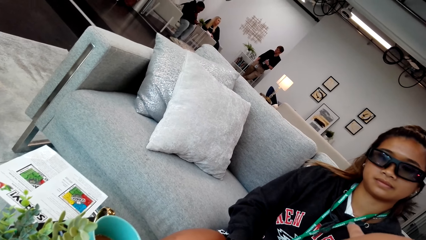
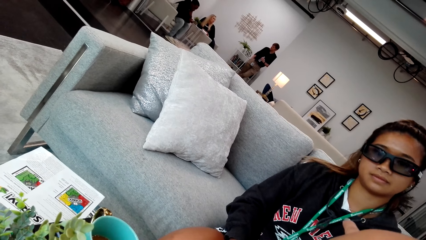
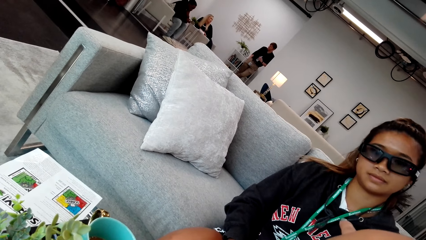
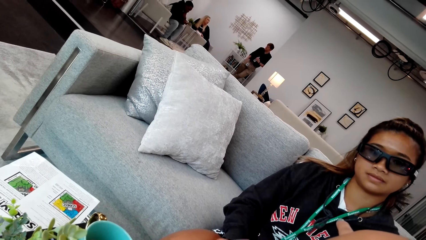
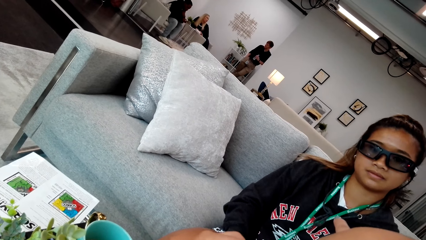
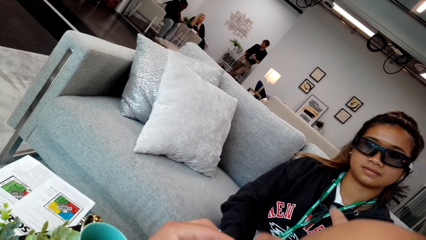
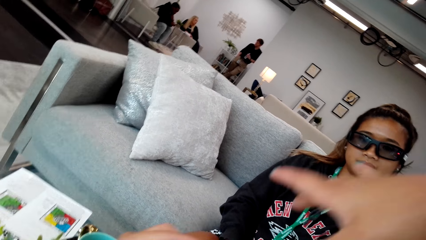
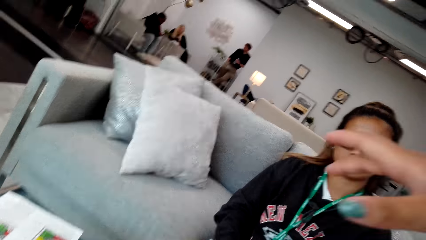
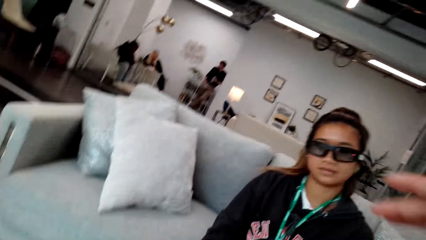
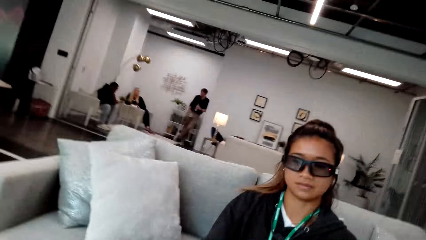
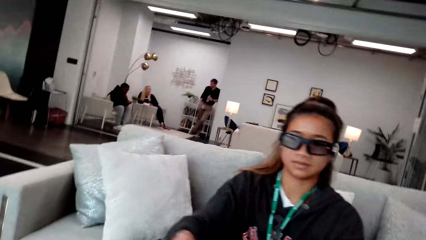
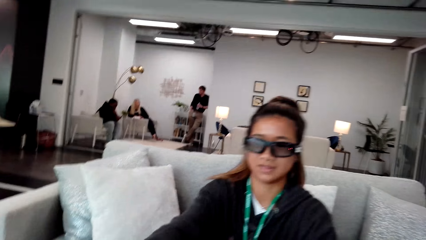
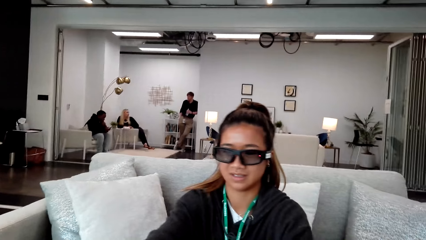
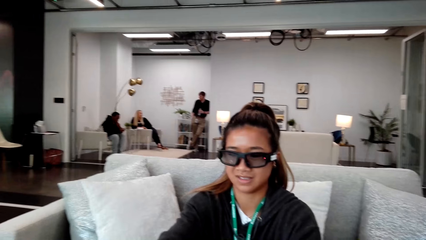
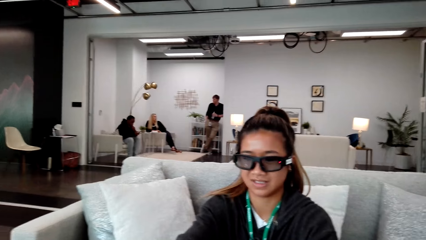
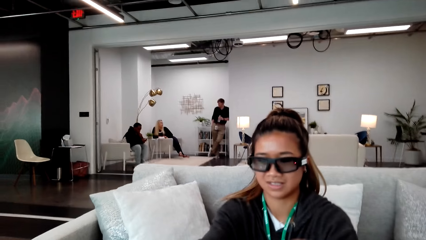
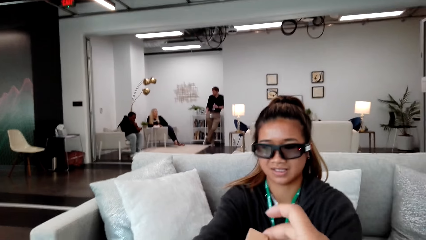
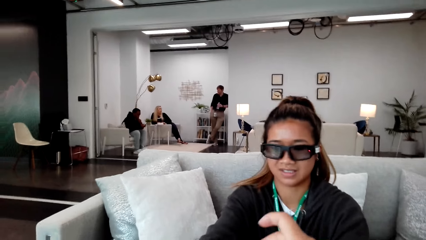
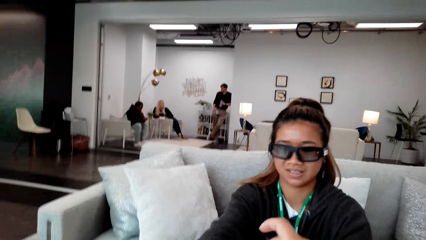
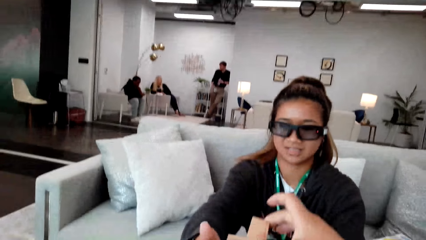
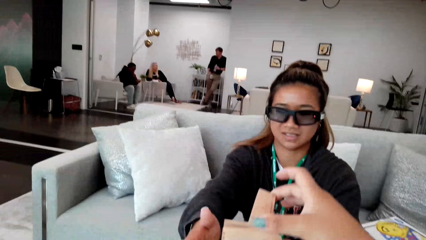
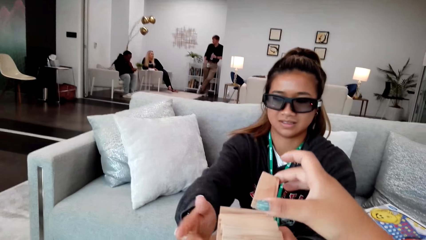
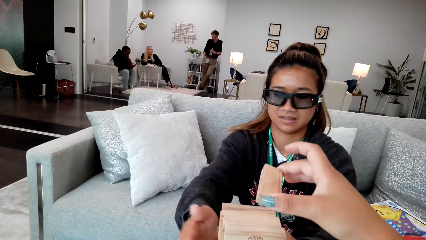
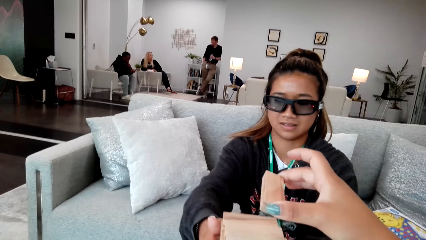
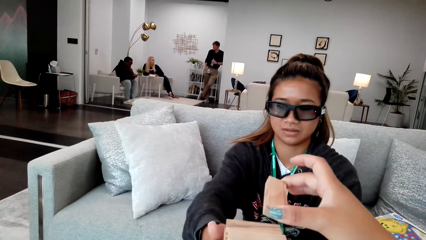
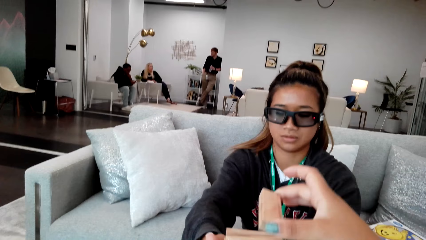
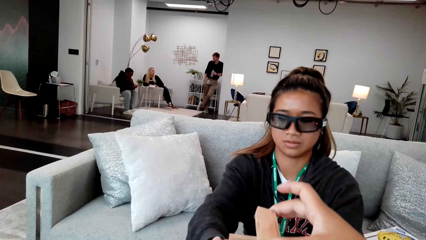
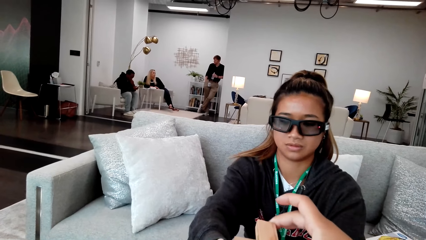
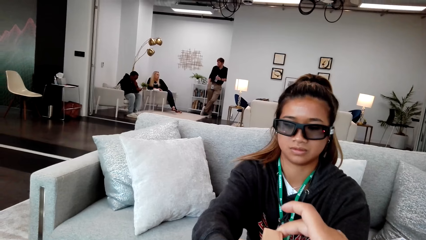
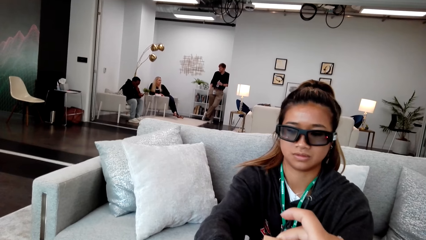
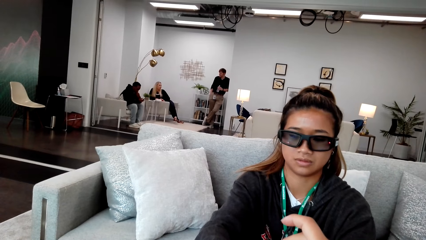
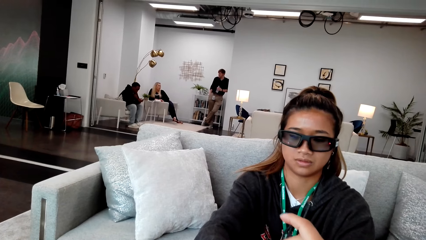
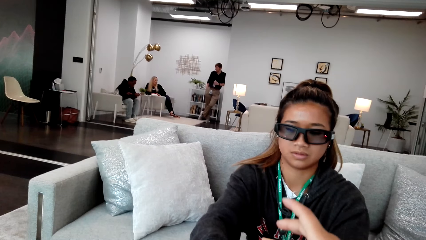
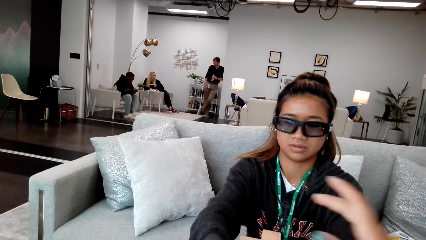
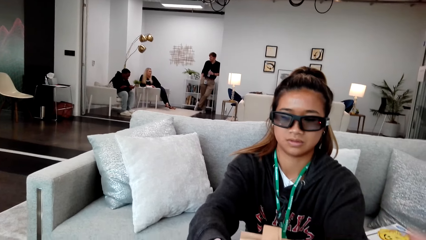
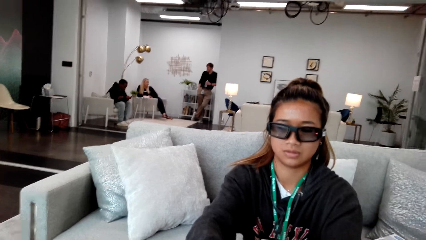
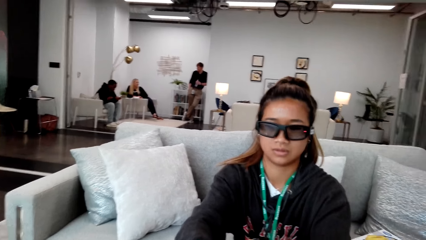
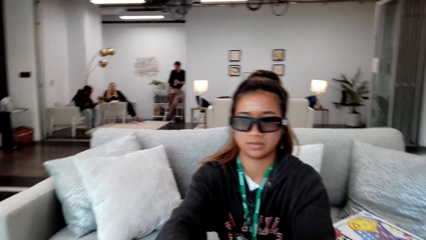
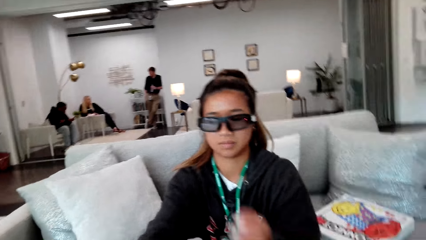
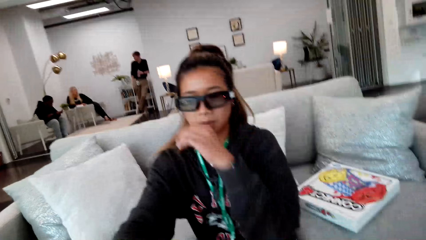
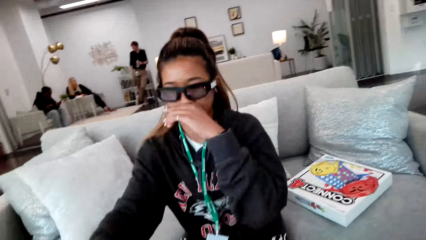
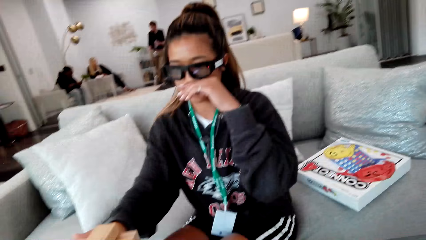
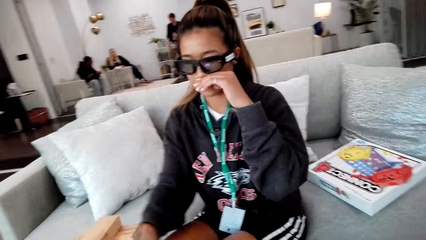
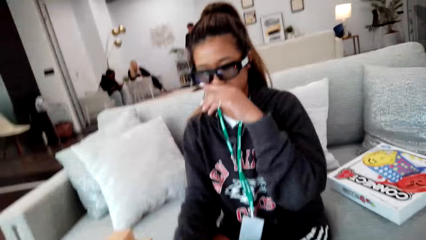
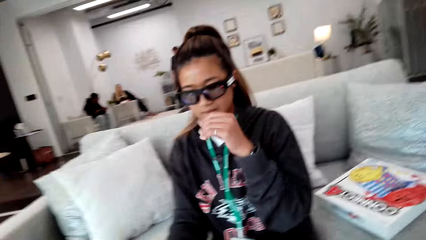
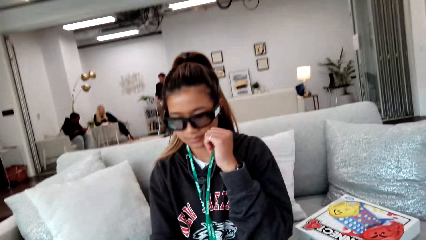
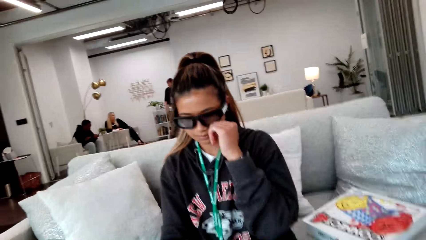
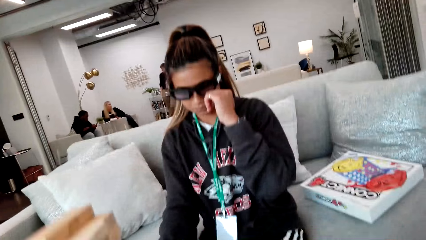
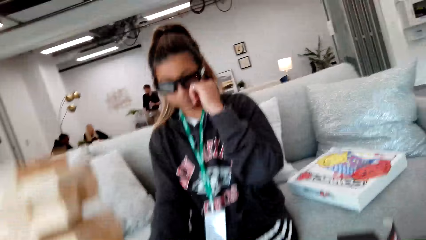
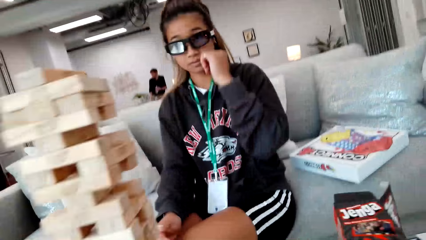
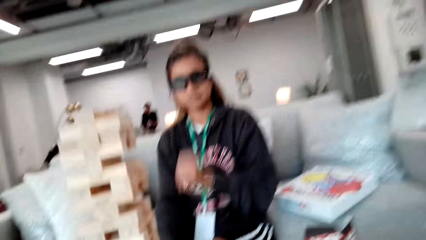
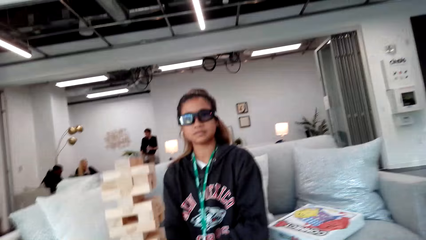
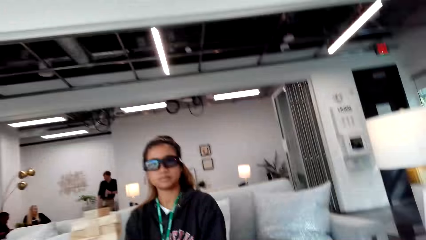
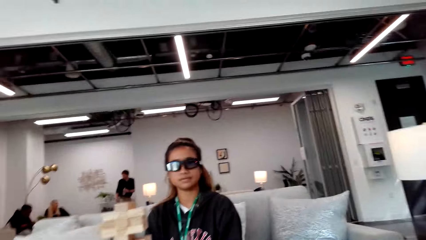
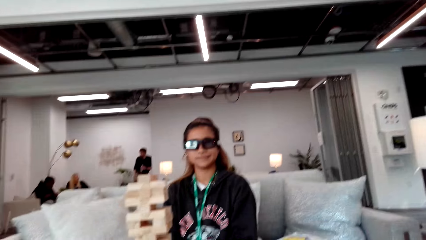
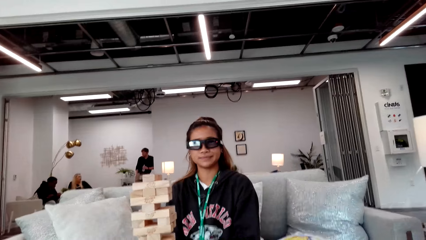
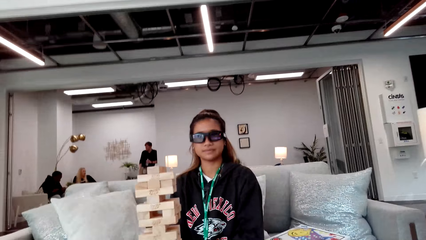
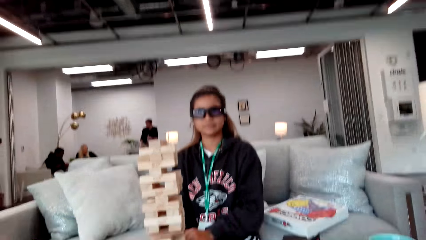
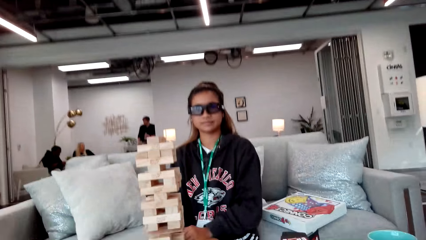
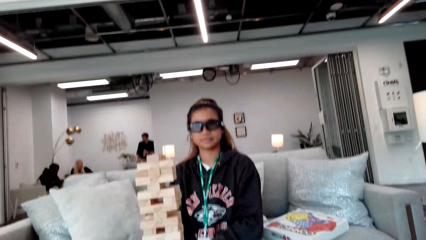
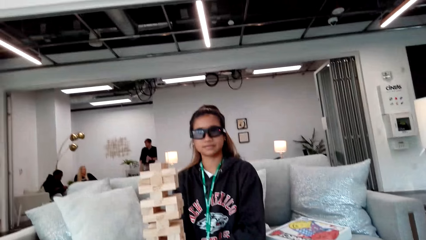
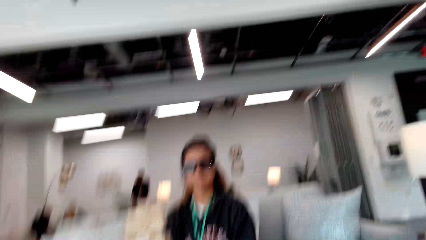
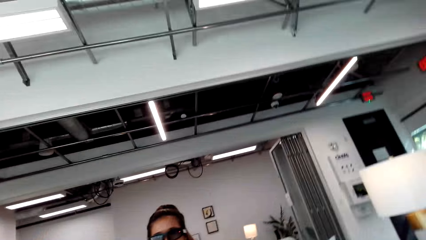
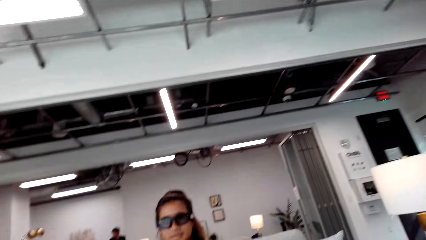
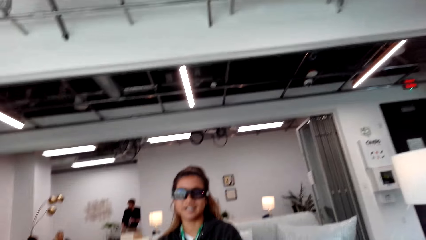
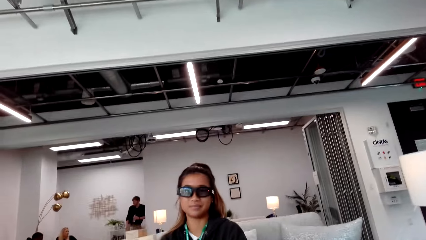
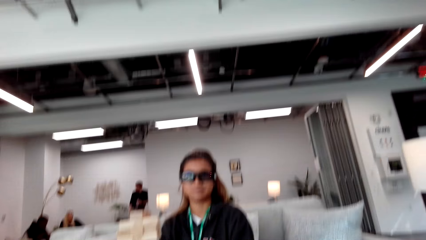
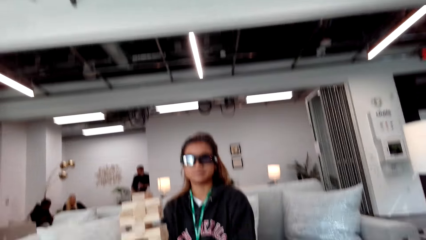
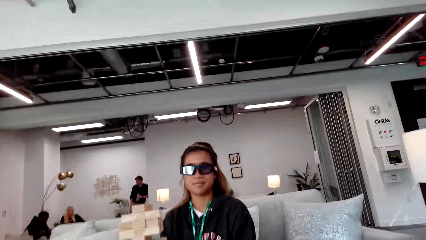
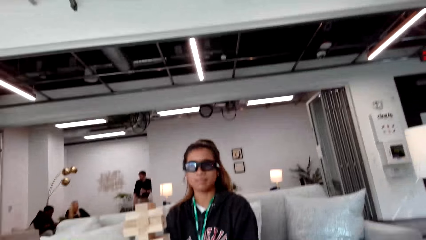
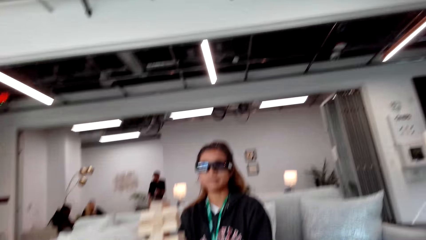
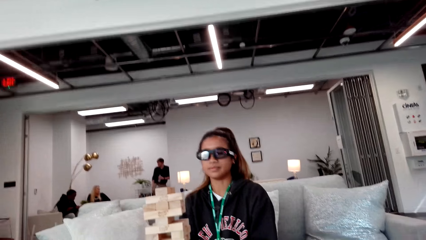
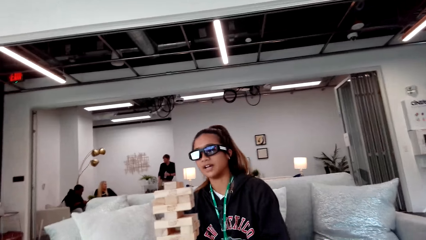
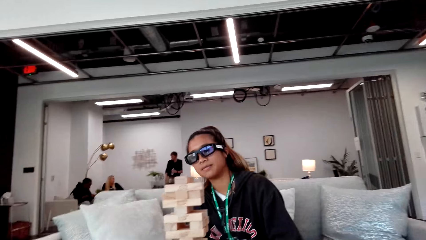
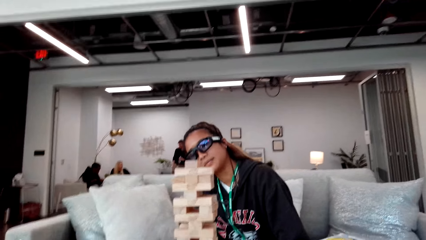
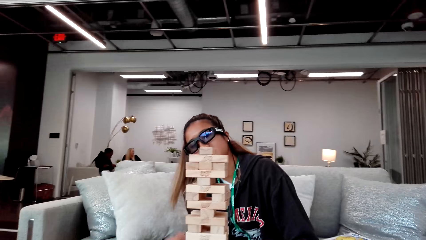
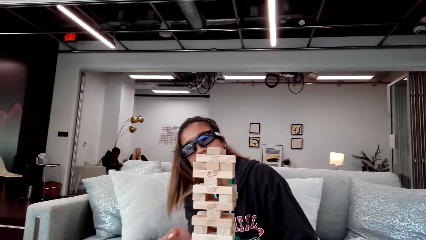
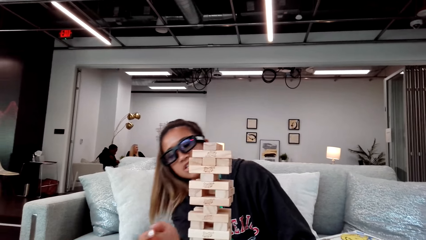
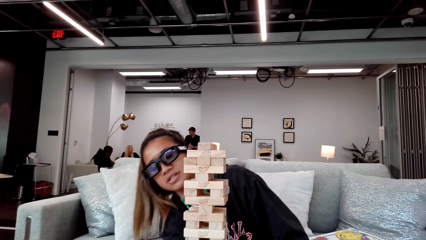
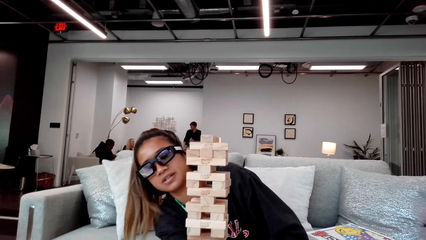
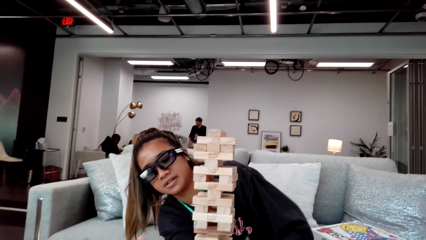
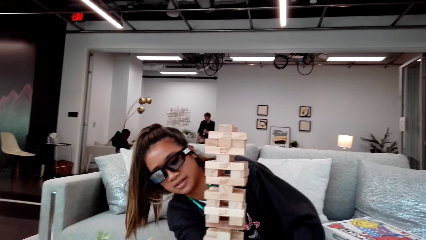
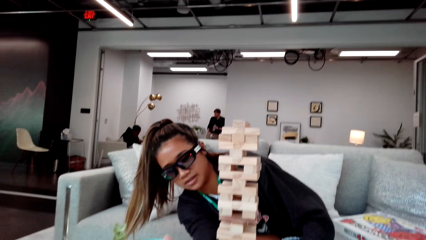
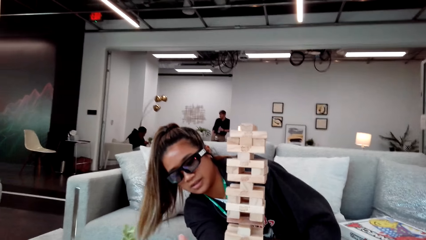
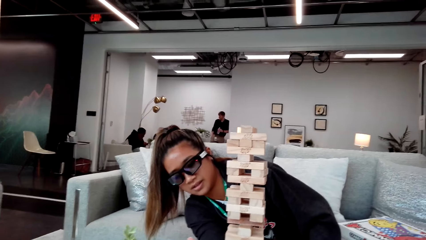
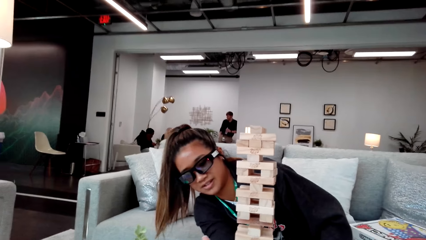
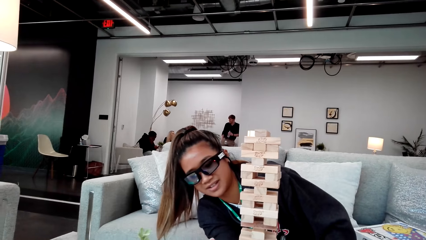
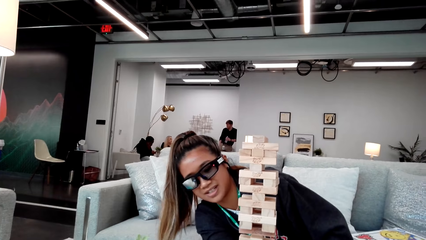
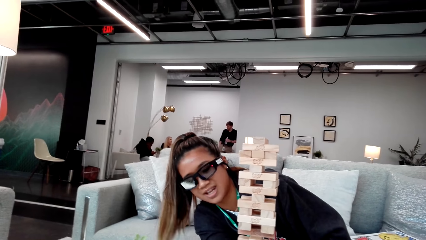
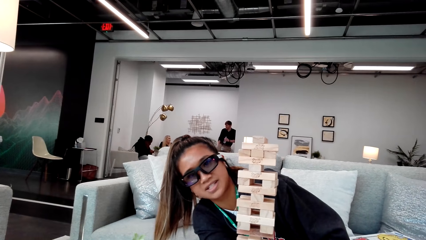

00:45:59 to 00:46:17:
A woman reaches out to help the camera wearer. The camera wearer plays jenga sticks. They put a piece of wood on top. They adjust themselves back on the sofa. The woman talks to the camera wearer and bends to touch the piece of wood.
